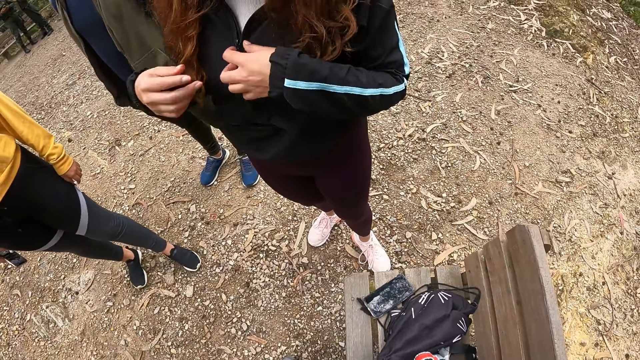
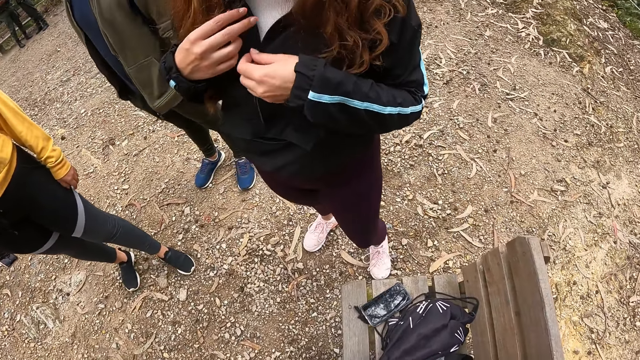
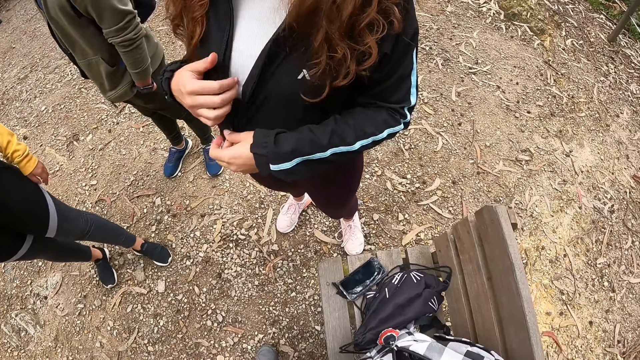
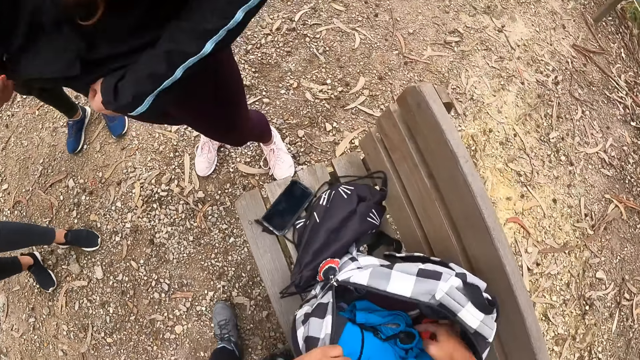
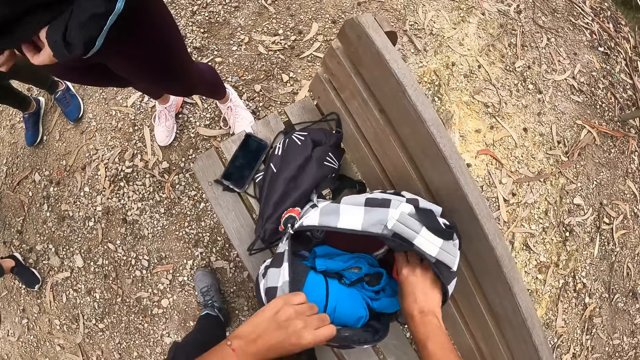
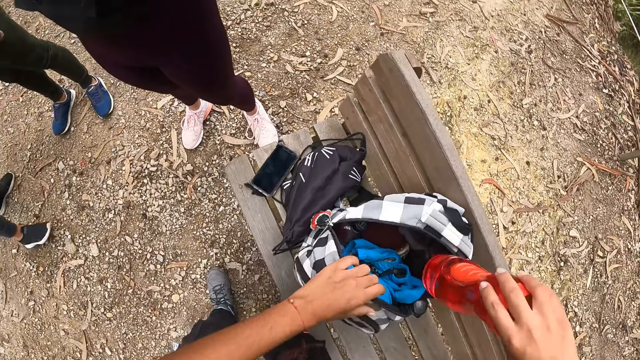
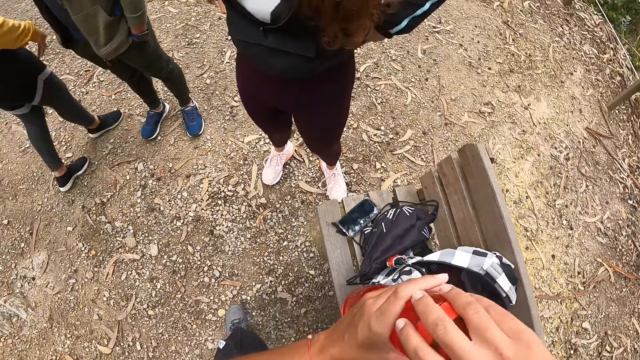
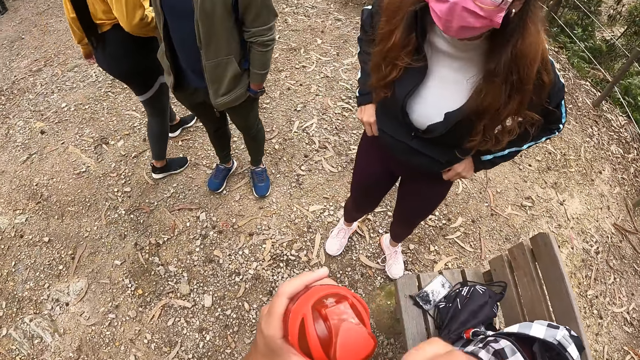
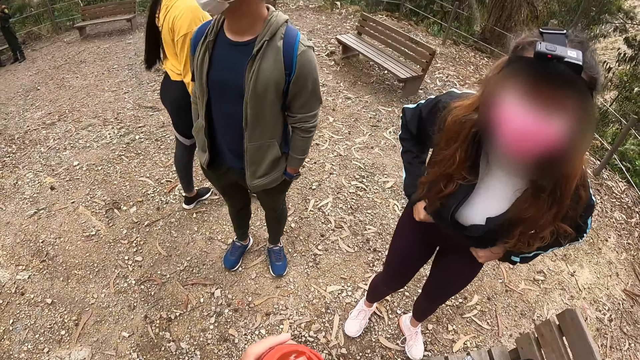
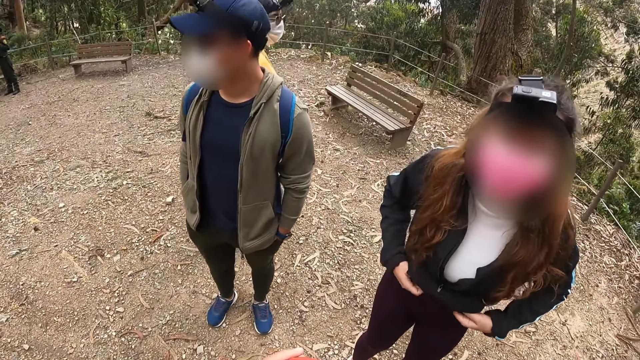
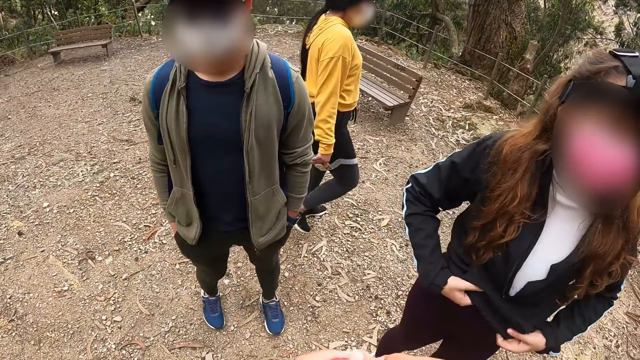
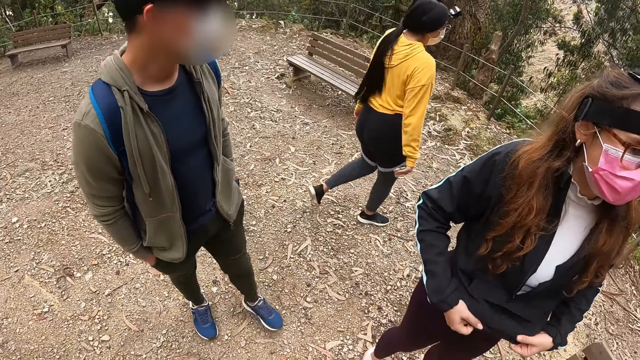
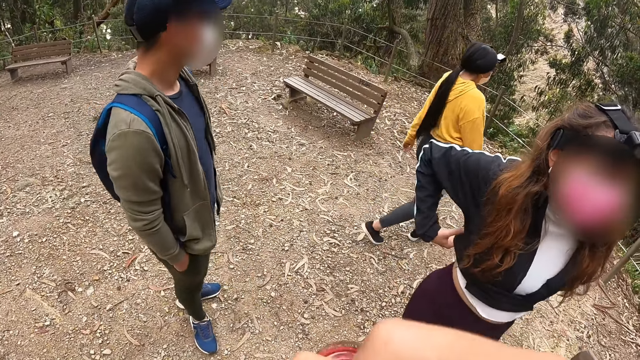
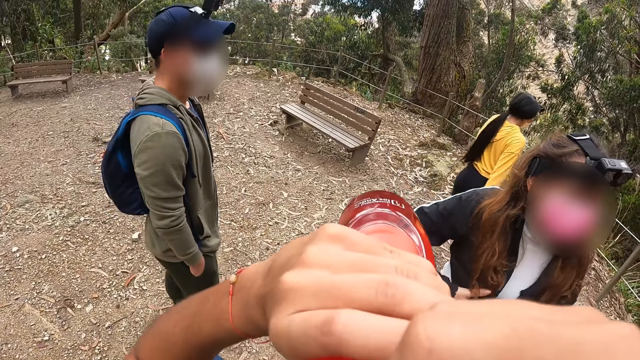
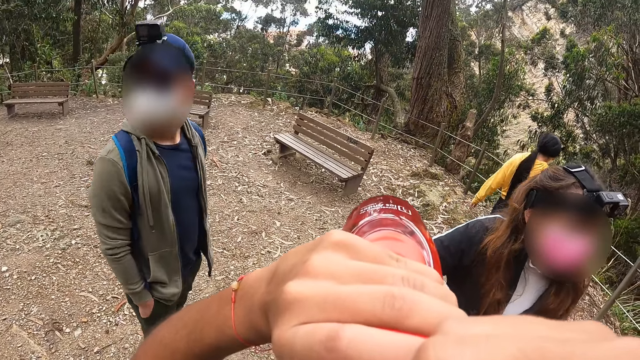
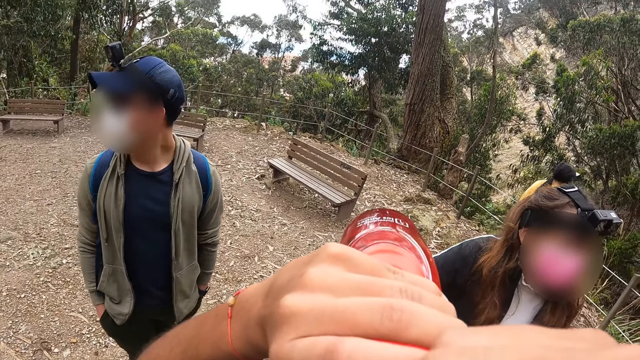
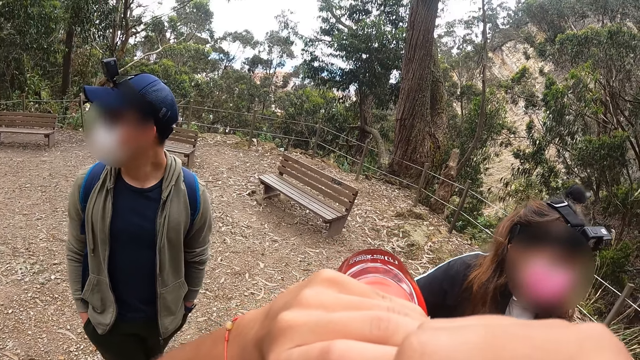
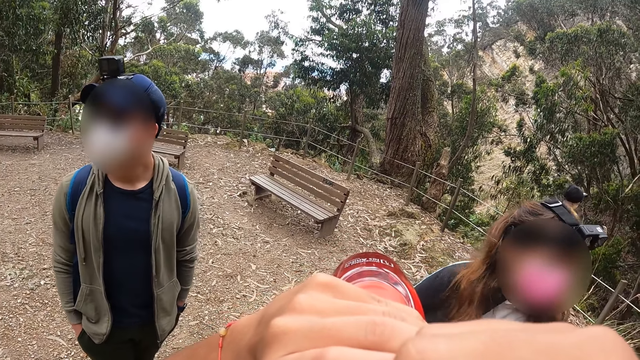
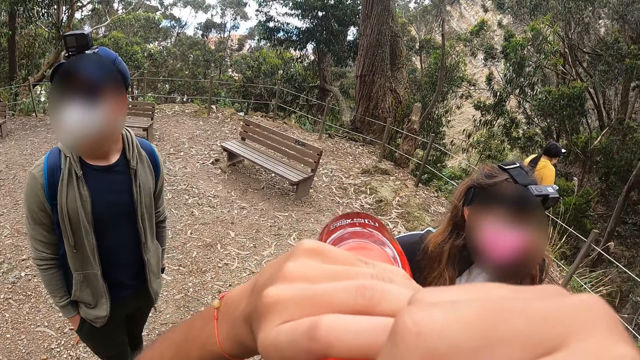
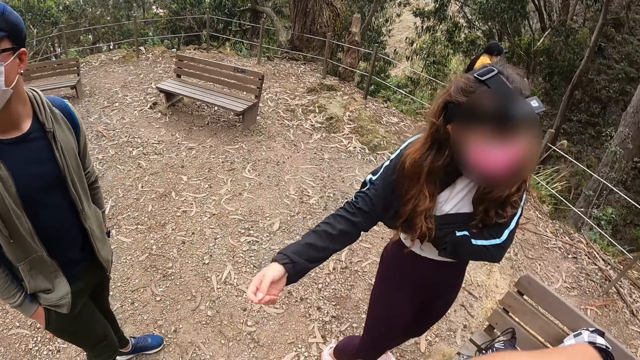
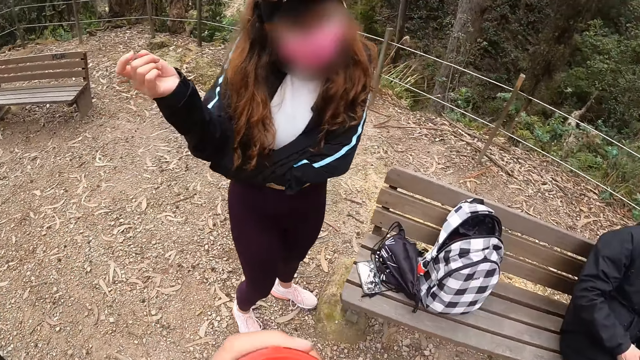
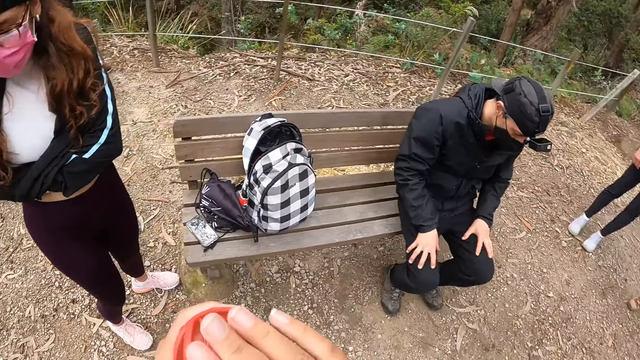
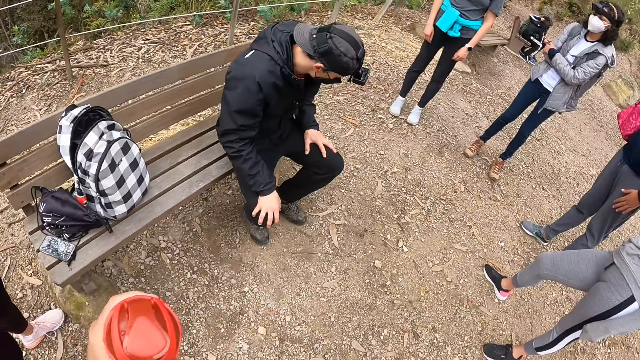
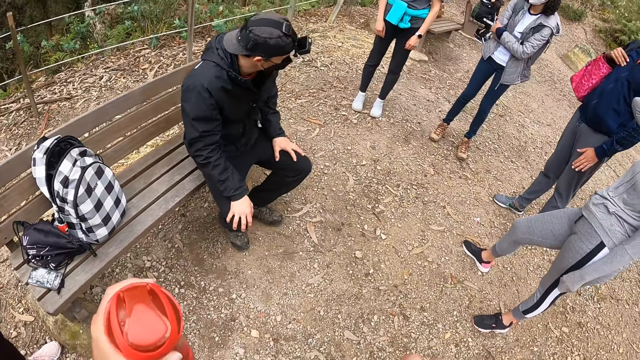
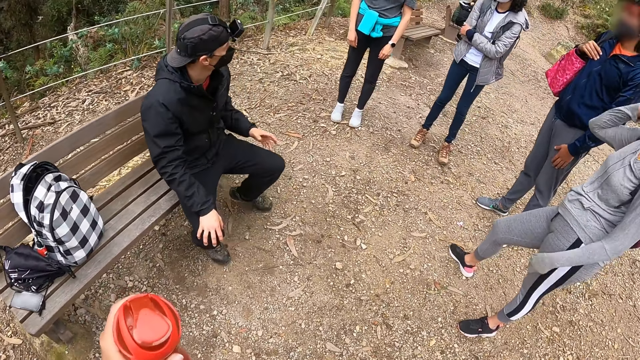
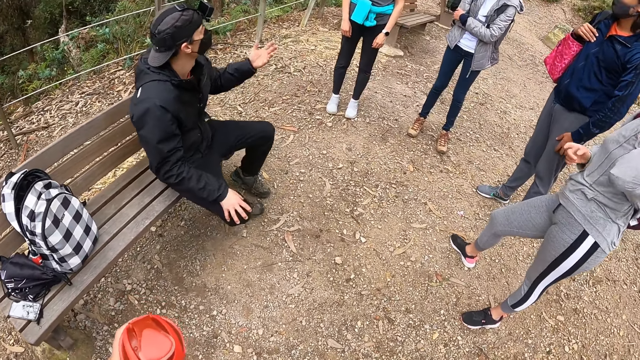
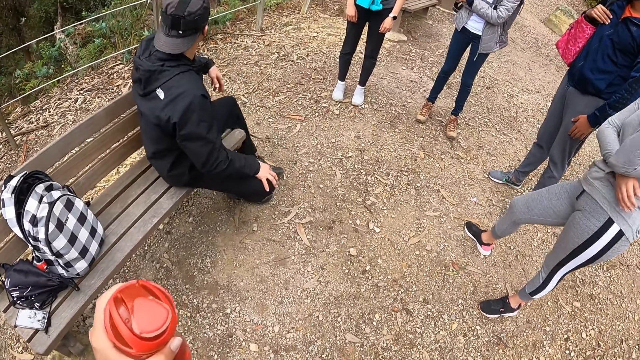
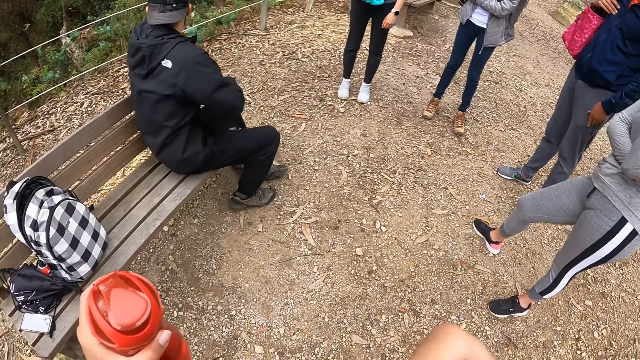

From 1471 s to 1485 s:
A woman unzips her jacket with both hands. The camera wearer removes a water bottle from the bag with her right hand. The woman adjusts her trousers with both hands. The camera wearer passes the water bottle in her right hand to her left hand. She holds the water bottle with both hands. She looks around. She opens the water bottle in her left hand with her right hand. The woman pulls off her jacket with both hands. The camera wearer drinks water from the water bottle with both hands. She removes a jacket with her left hand. She closes the water bottle in her left hand with her right hand. She looks around.

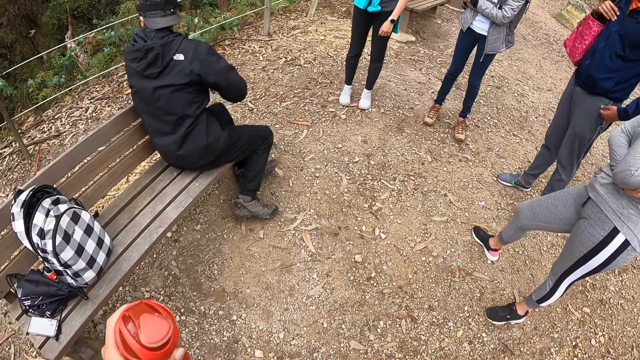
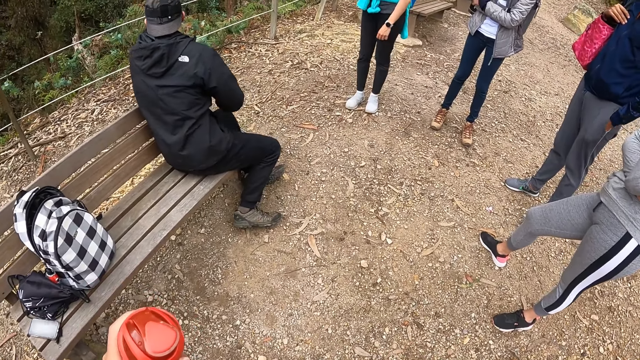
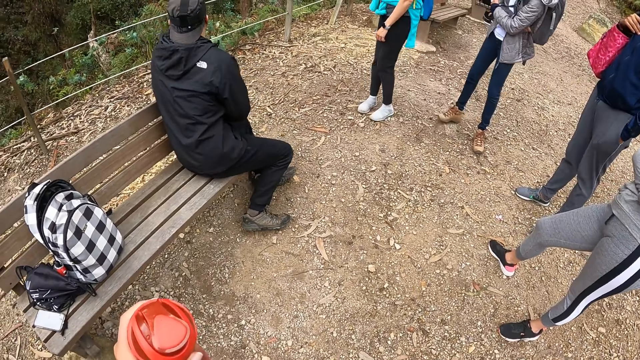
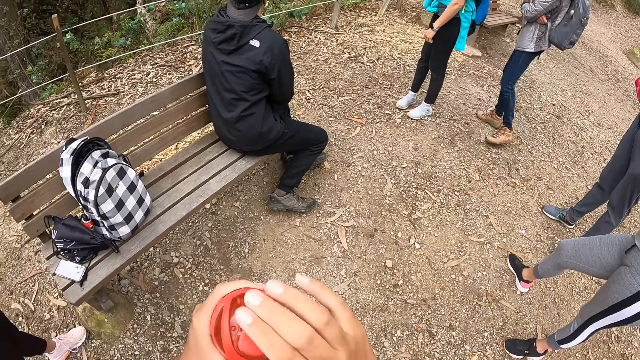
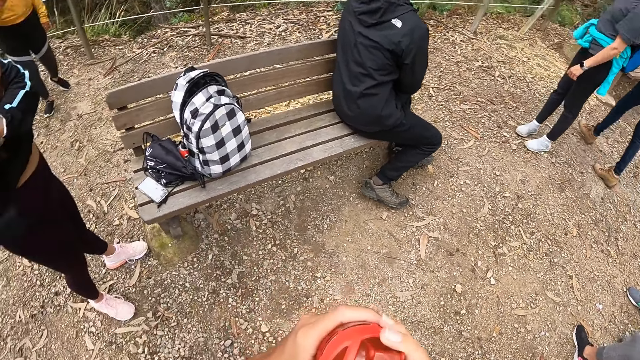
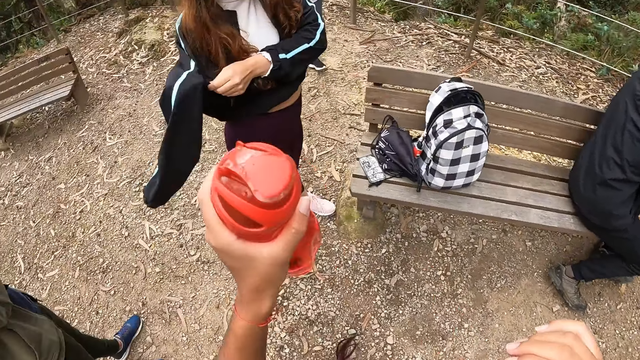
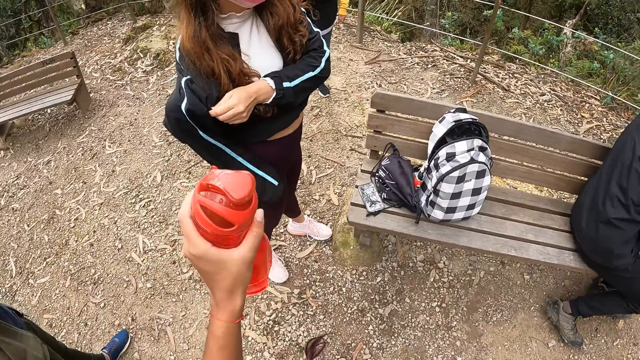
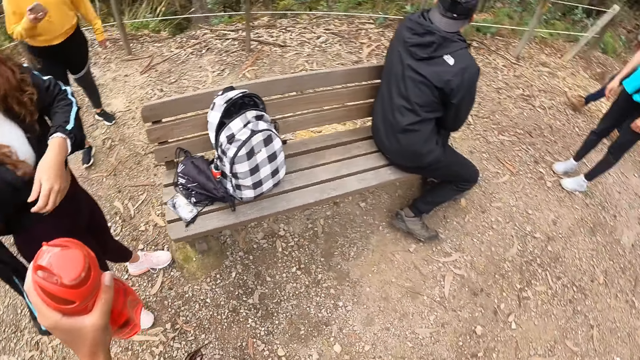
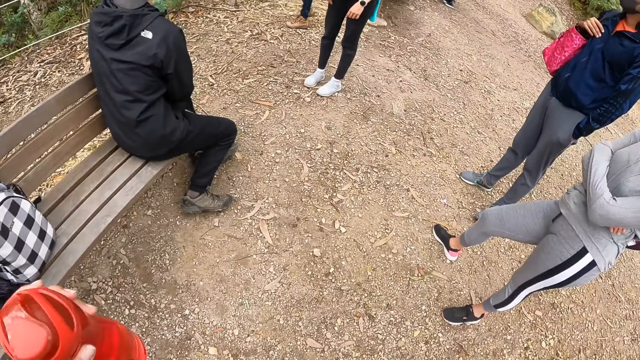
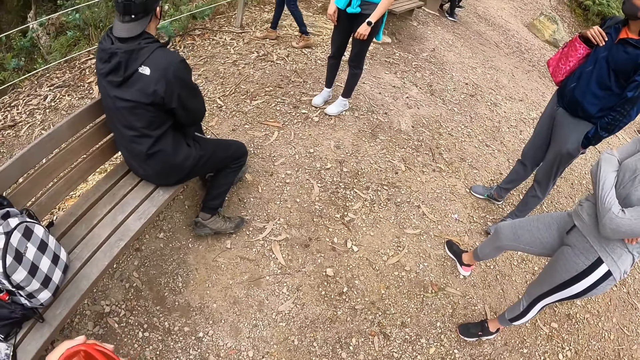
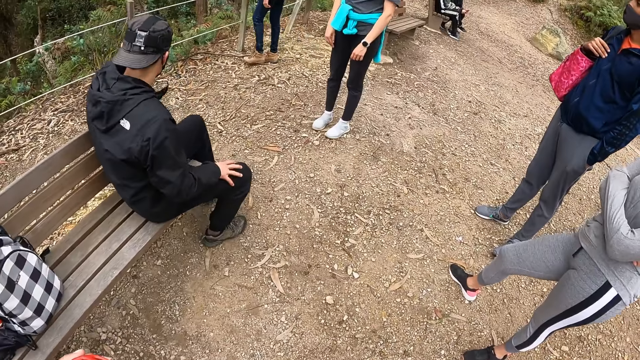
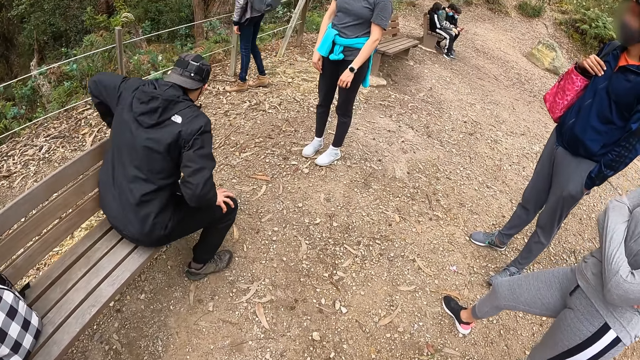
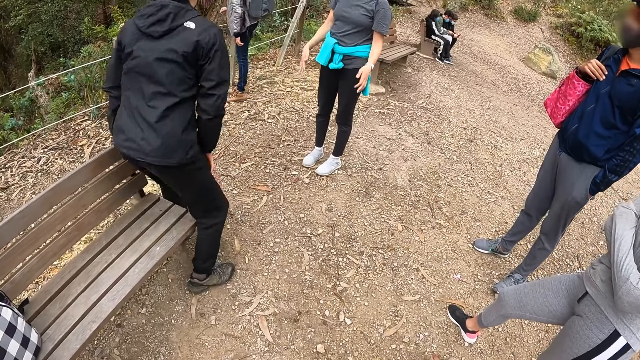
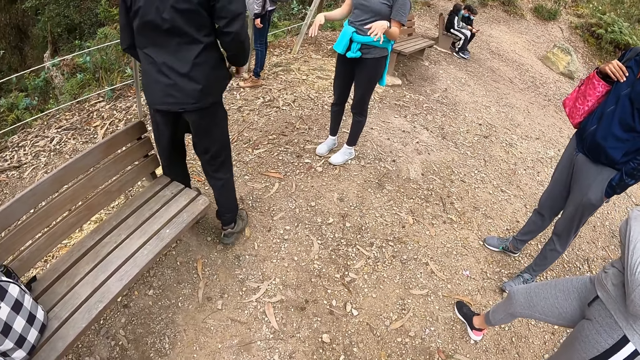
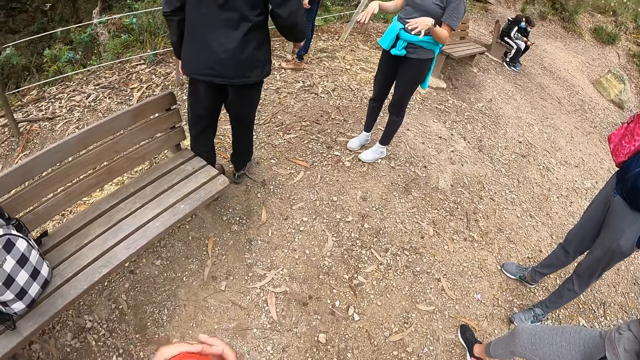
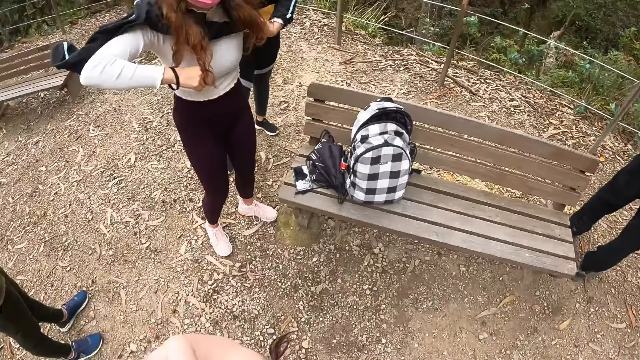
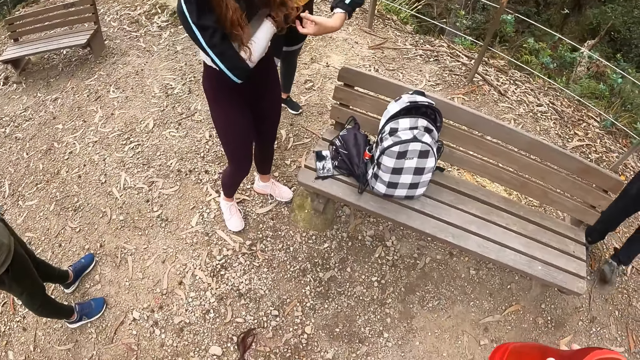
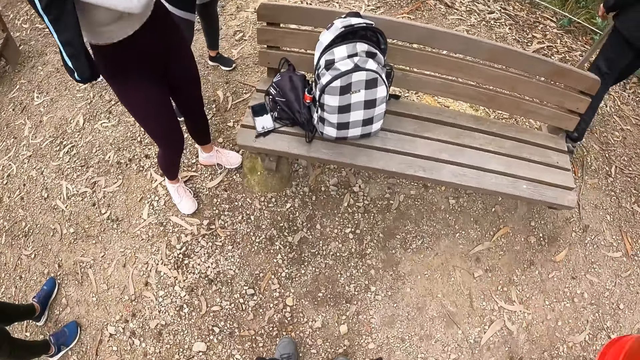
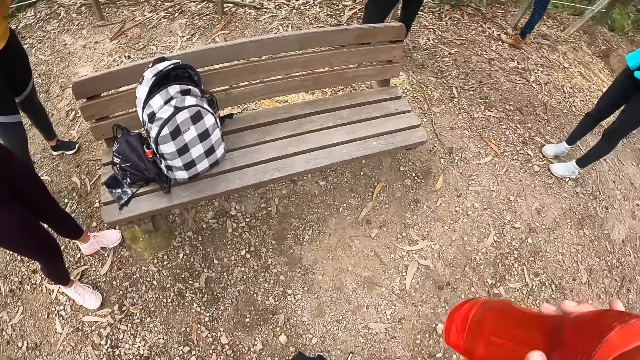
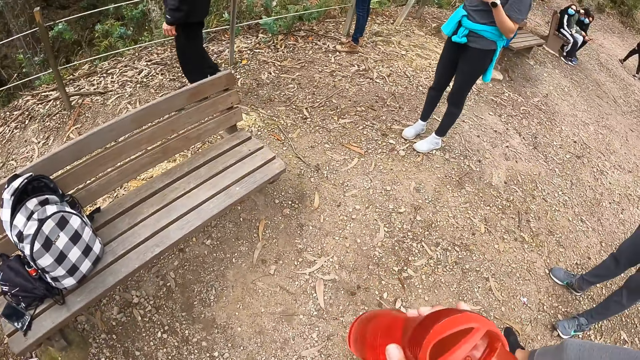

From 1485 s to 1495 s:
The camera wearer holds a water bottle with both hands. She touches the water bottle in her left hand with her right hand. She looks around. She holds the water bottle with her left hand. She looks around. A man stands up from the bench. The camera wearer passes the water bottle in her left hand to her right hand. She looks around and raises her left hand.
